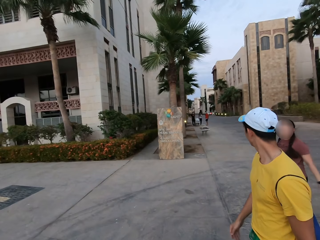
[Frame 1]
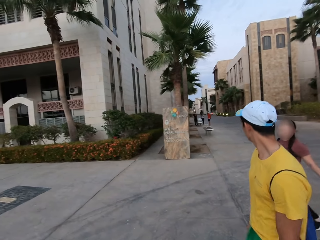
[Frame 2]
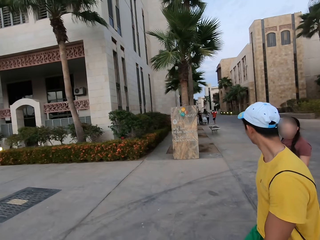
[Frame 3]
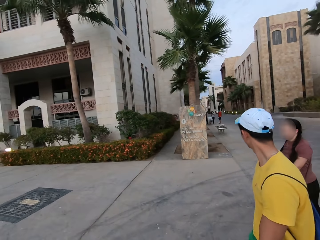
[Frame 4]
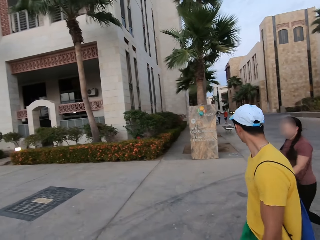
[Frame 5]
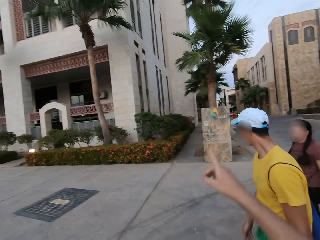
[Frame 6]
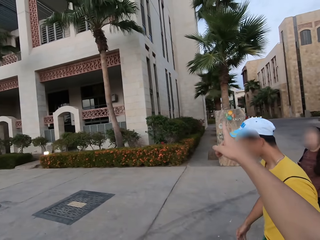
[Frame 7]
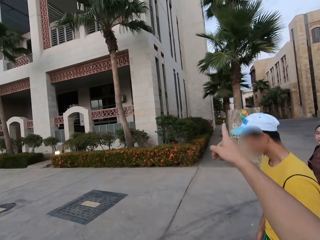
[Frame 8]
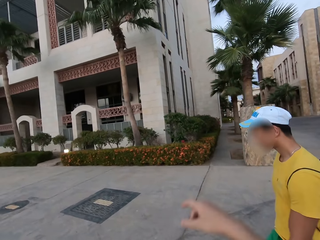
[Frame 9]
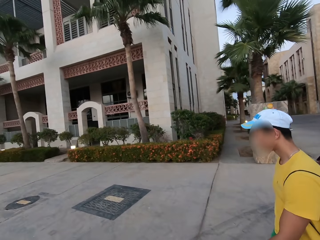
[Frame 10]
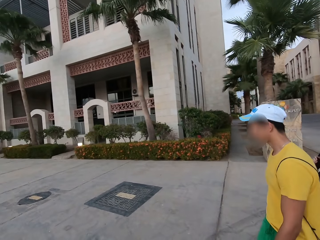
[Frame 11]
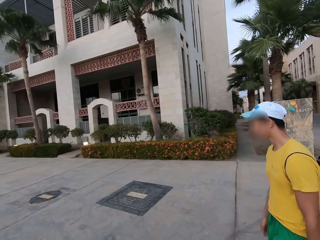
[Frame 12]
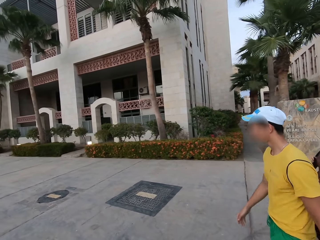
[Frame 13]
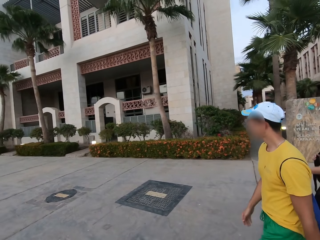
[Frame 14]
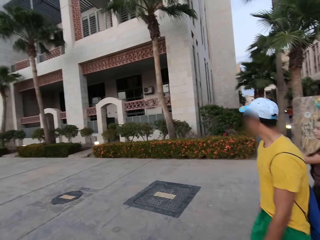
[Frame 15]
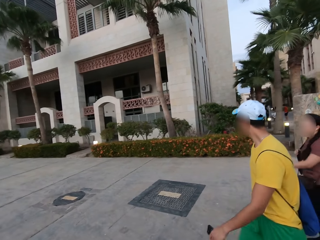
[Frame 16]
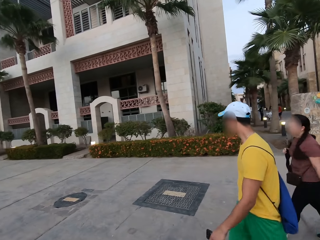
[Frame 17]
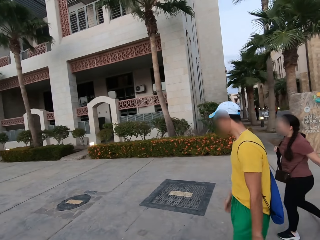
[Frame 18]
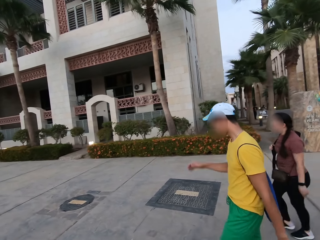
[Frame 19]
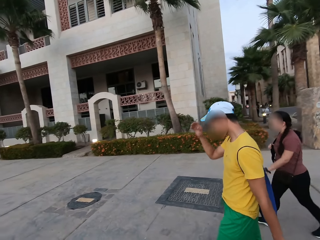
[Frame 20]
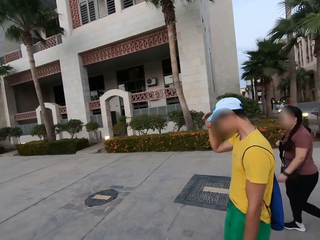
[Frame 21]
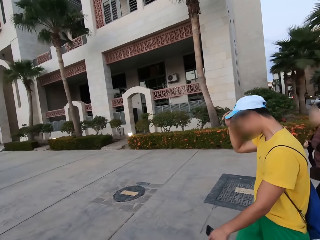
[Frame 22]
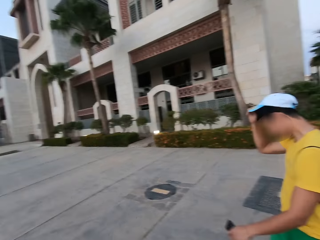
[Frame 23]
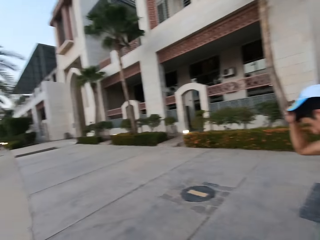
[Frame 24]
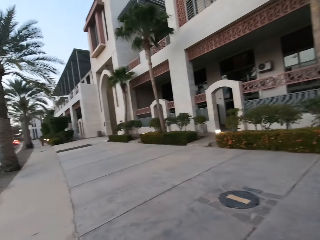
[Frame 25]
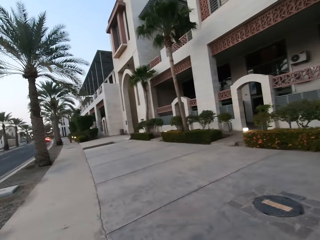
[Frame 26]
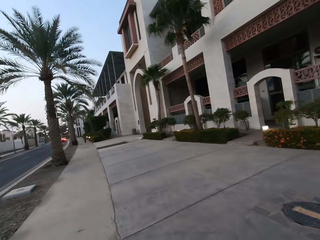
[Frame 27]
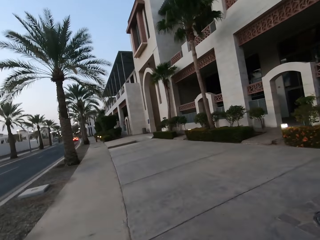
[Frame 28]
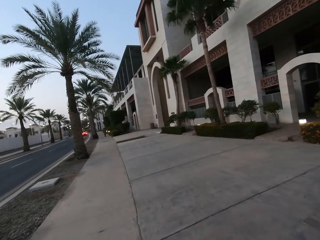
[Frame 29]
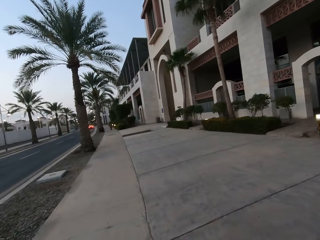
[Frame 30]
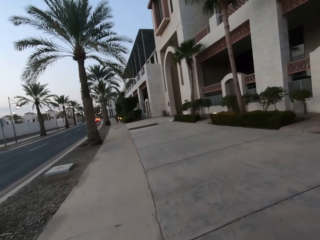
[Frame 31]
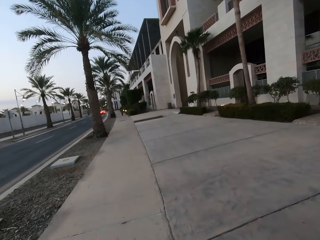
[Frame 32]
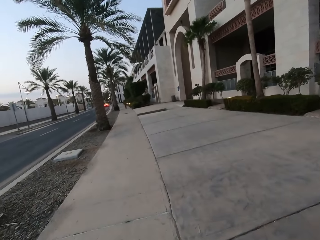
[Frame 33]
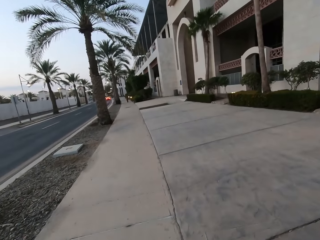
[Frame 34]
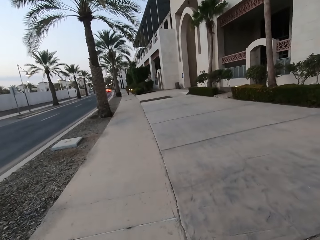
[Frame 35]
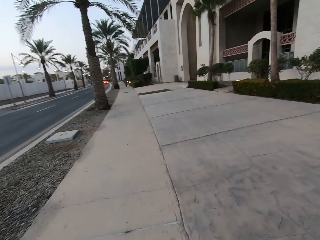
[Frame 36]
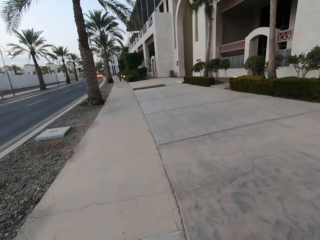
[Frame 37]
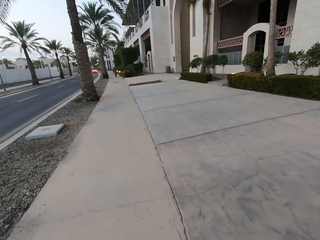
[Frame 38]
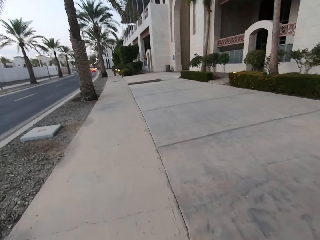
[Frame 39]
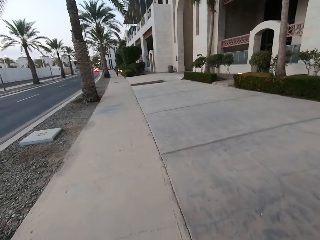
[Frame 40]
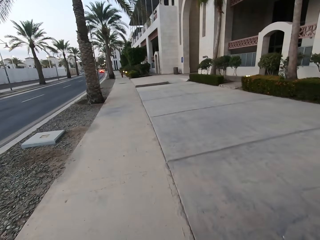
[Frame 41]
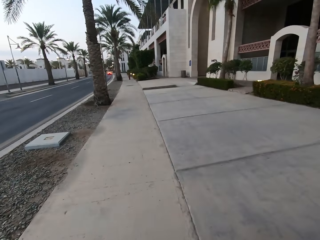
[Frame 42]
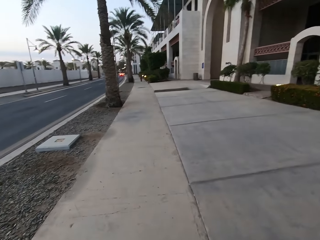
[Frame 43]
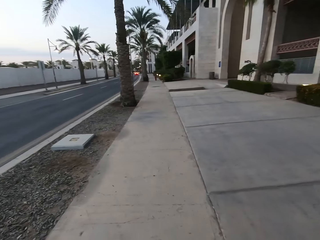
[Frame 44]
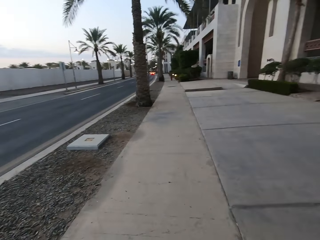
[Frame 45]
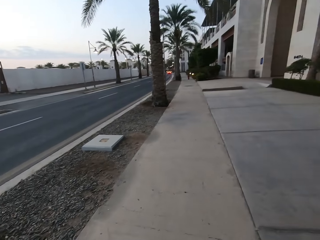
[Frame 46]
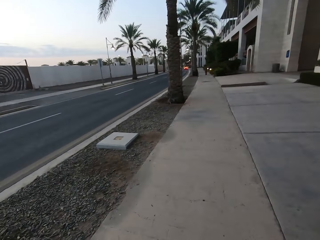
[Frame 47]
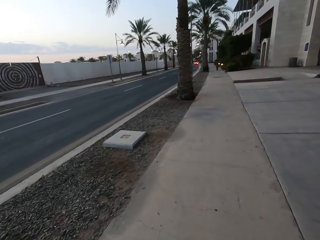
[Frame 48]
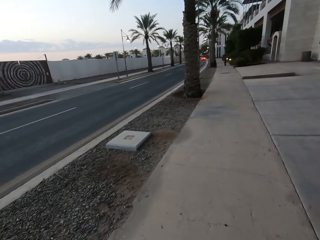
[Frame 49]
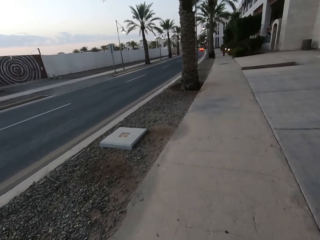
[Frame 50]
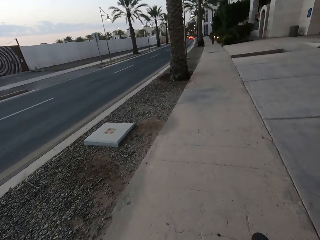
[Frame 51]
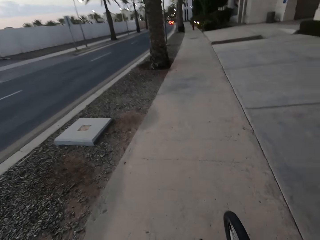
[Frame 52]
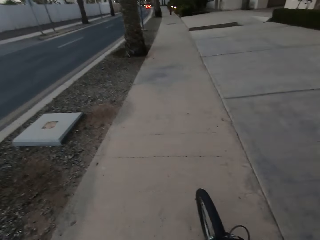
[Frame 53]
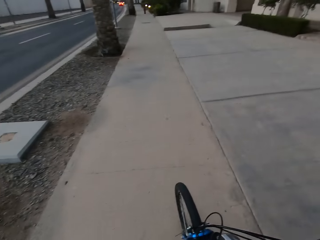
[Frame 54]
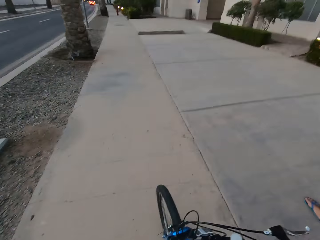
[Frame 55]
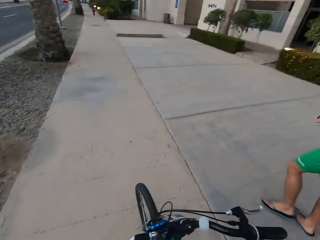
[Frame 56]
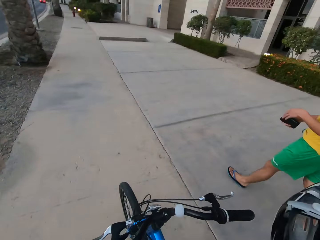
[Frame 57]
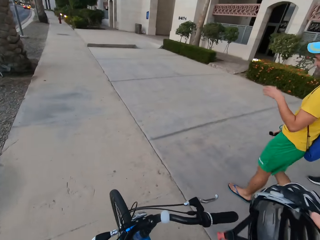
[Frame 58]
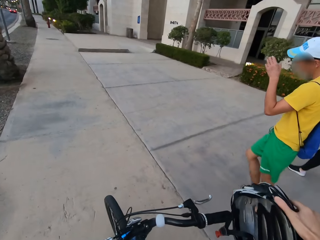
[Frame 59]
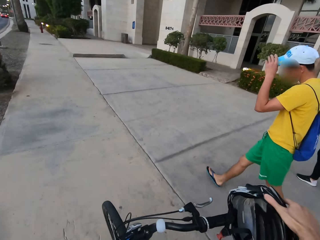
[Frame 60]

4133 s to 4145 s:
The camera wearer points at a building.

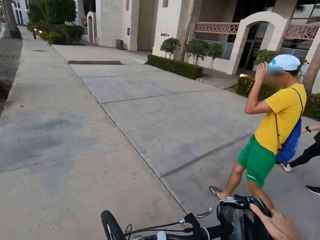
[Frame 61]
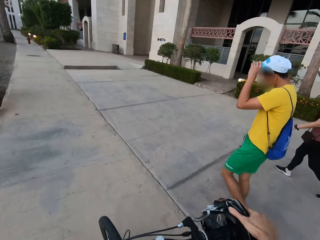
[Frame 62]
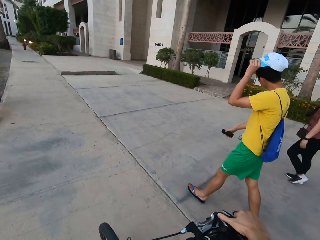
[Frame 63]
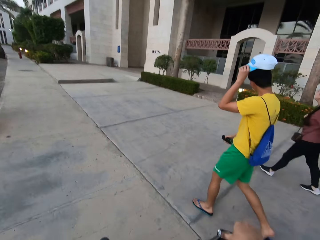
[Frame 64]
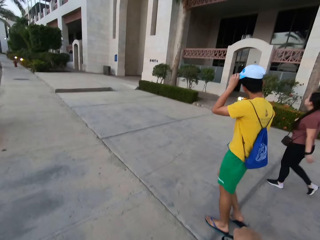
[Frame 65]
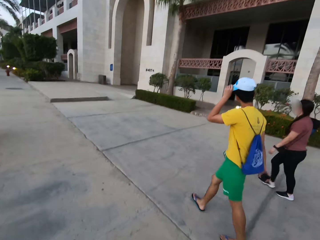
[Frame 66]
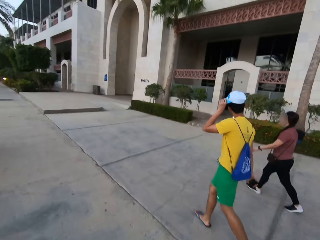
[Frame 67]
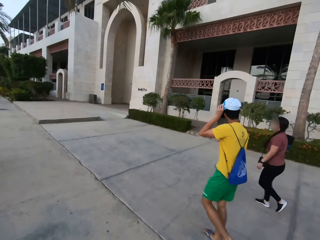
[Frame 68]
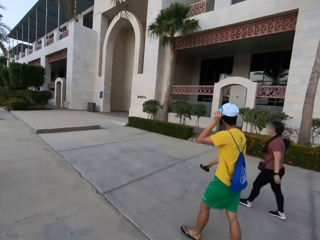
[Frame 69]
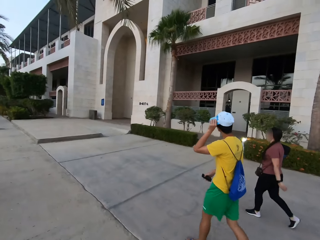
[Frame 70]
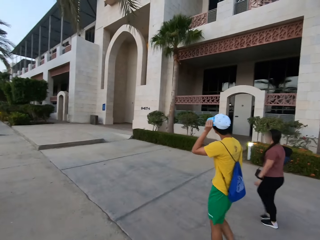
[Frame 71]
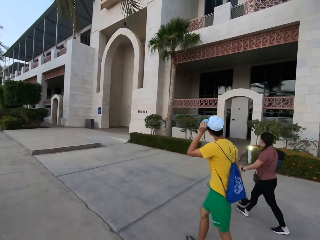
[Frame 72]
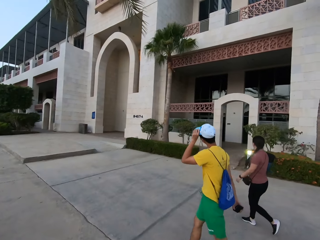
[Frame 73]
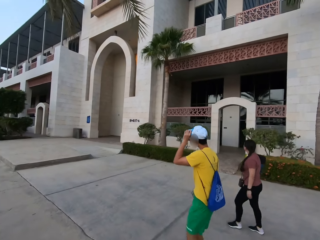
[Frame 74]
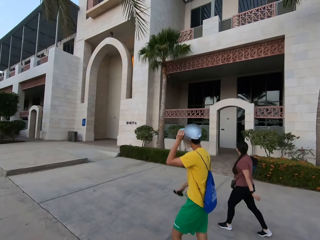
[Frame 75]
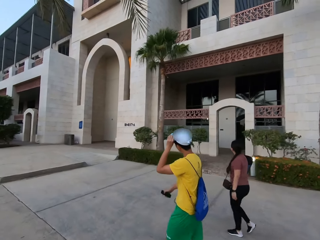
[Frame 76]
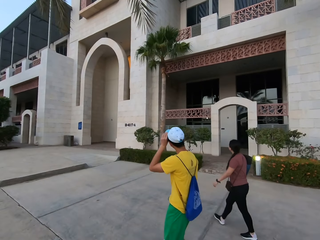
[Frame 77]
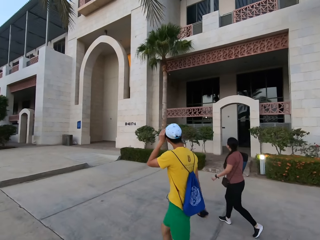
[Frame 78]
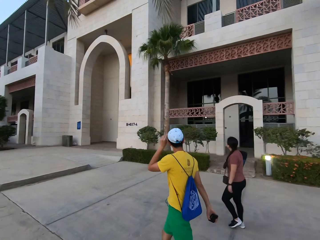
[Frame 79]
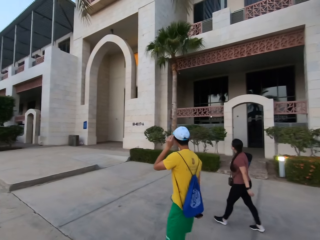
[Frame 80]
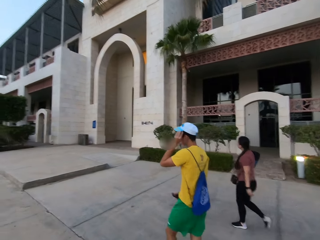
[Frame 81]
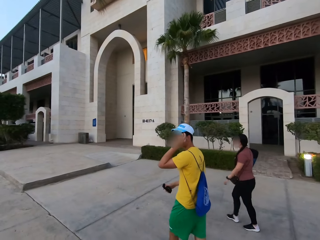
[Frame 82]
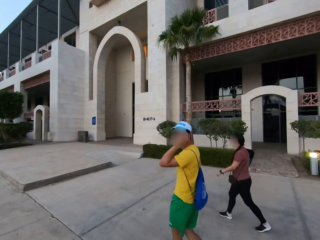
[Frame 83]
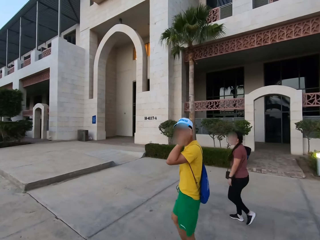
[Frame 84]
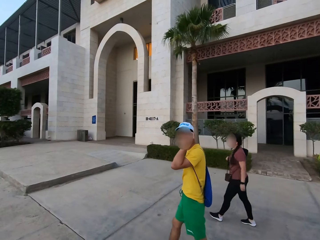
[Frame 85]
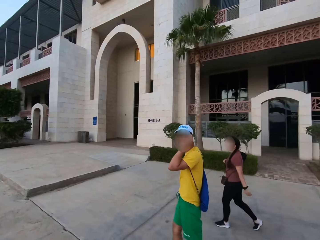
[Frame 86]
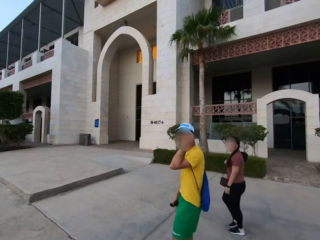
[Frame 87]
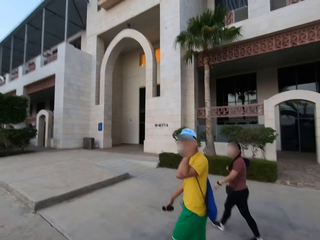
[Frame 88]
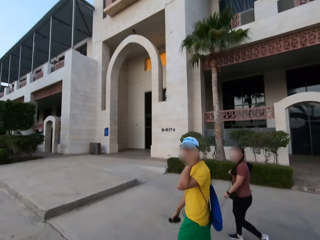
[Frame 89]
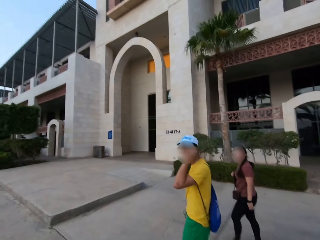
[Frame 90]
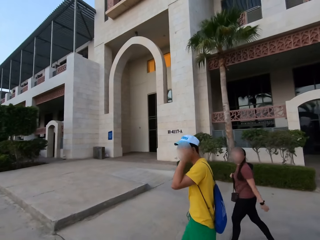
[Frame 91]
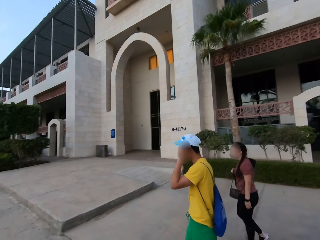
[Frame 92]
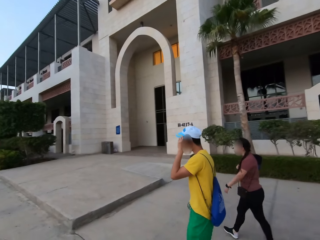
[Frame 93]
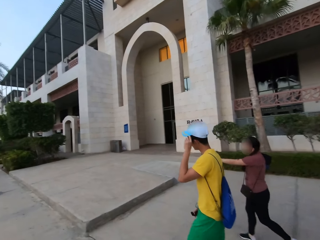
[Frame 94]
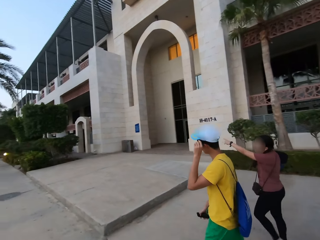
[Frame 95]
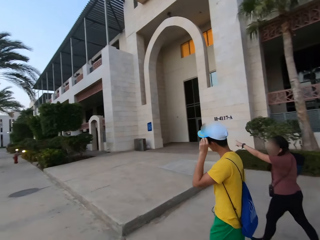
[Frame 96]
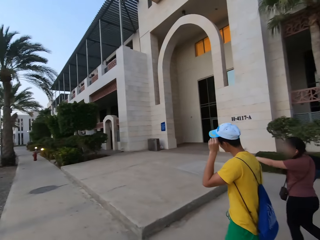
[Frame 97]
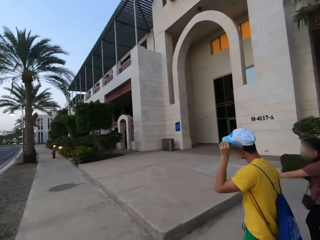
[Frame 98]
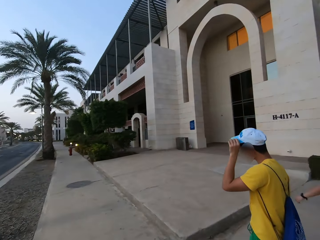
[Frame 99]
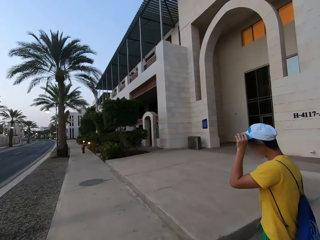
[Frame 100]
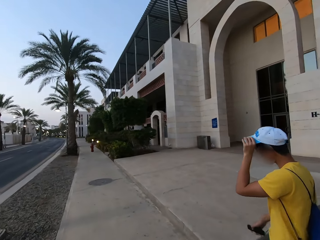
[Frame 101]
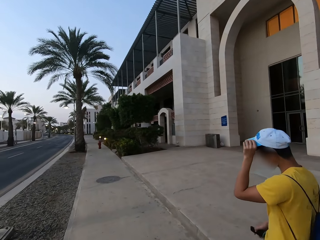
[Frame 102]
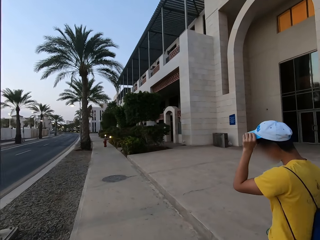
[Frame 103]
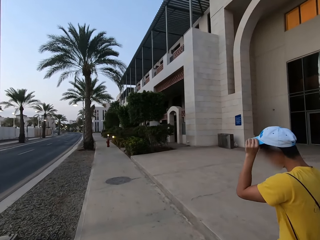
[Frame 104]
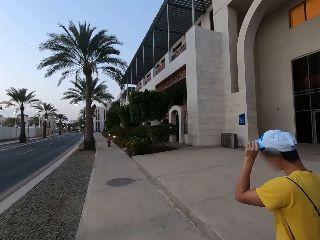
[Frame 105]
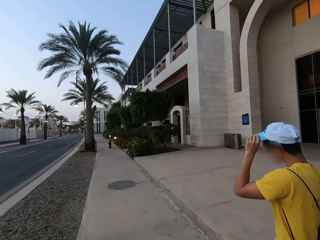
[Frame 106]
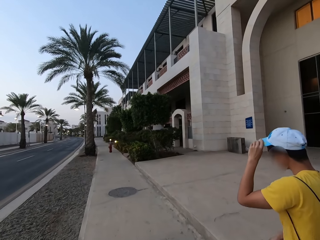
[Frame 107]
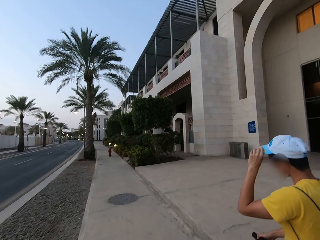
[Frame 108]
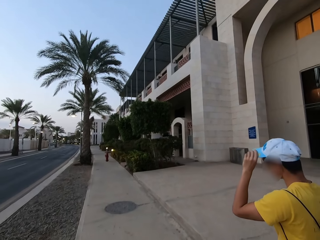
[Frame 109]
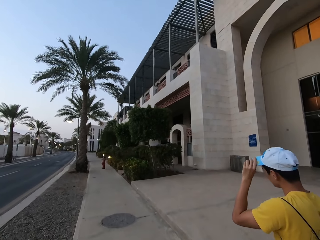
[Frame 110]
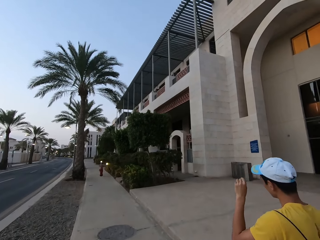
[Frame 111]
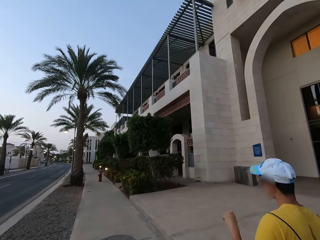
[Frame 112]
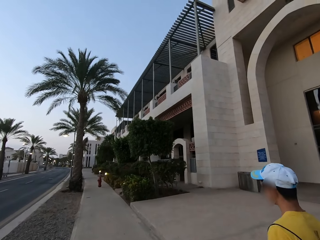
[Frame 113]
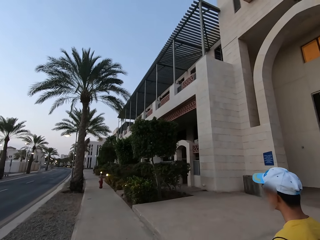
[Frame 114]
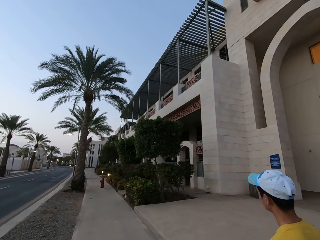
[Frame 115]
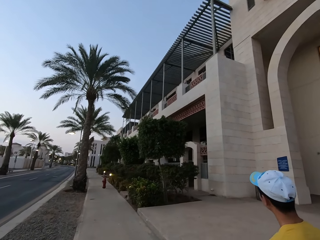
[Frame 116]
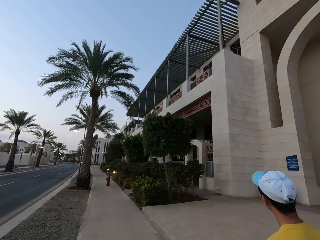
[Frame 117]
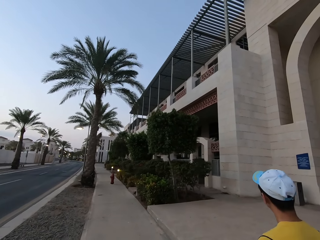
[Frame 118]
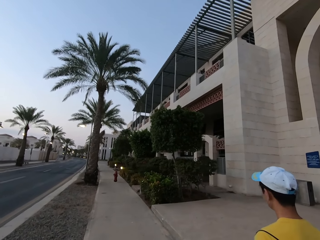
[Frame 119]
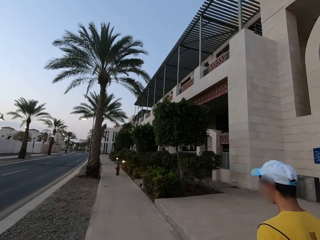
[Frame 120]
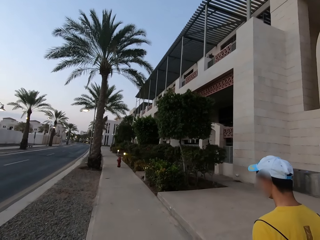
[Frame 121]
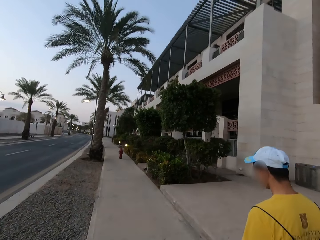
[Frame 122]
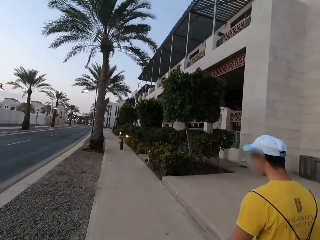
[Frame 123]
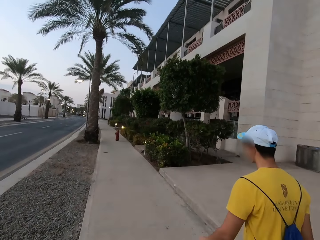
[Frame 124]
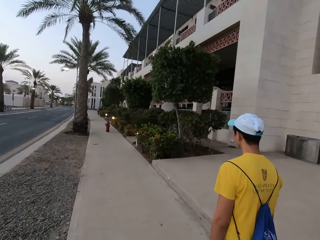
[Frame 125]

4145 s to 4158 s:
The camera wearer stares at a man and a woman.
